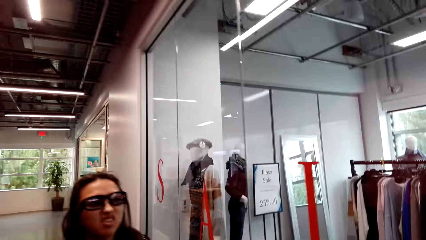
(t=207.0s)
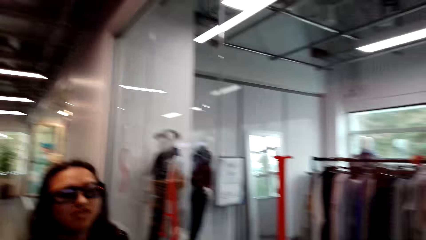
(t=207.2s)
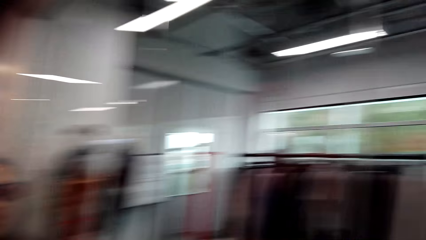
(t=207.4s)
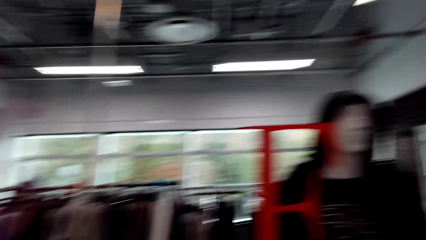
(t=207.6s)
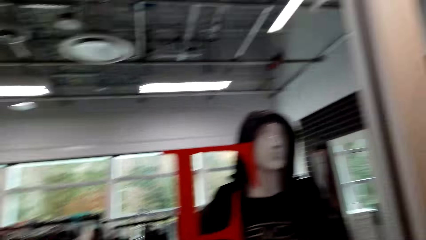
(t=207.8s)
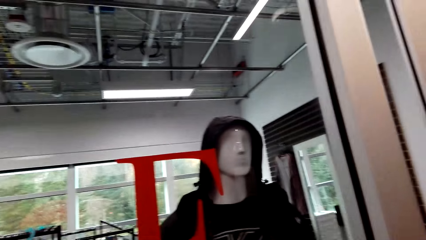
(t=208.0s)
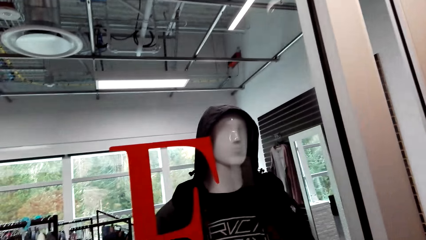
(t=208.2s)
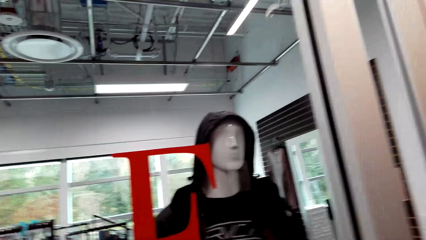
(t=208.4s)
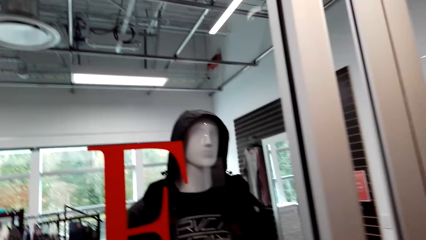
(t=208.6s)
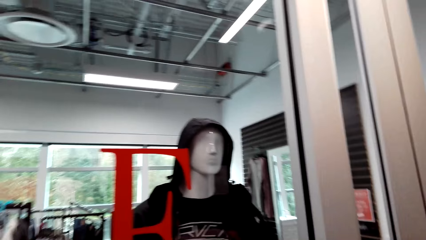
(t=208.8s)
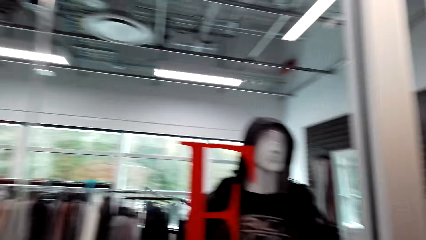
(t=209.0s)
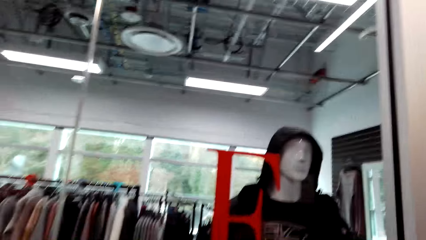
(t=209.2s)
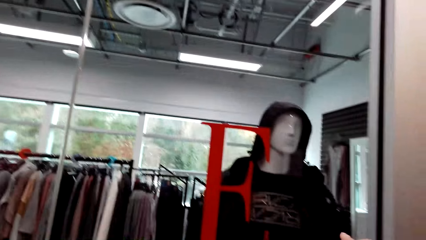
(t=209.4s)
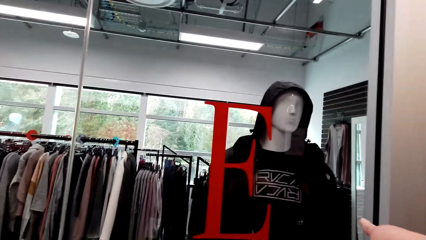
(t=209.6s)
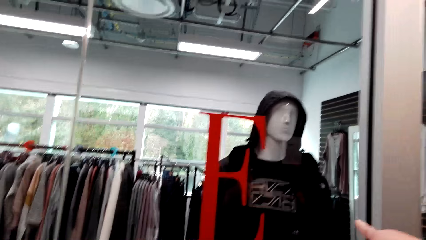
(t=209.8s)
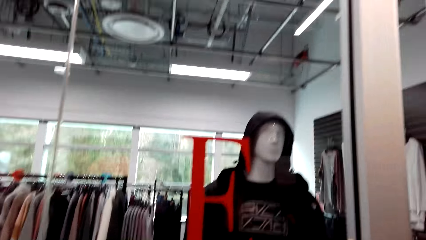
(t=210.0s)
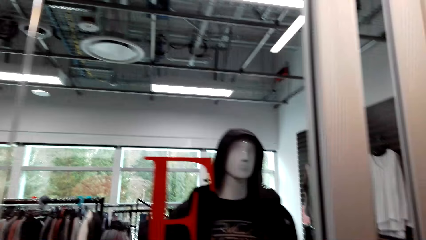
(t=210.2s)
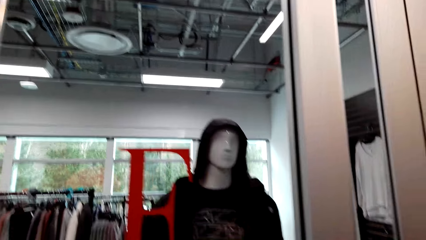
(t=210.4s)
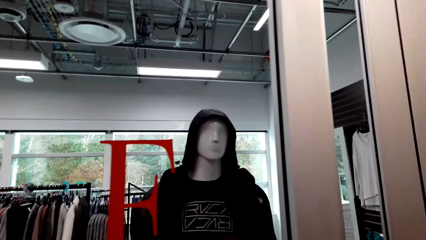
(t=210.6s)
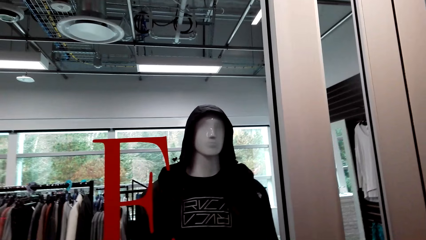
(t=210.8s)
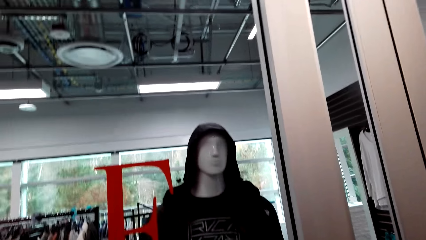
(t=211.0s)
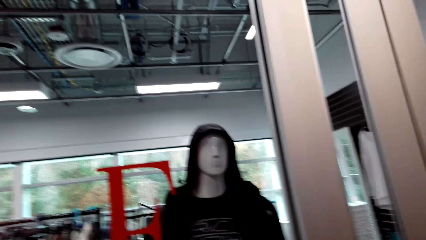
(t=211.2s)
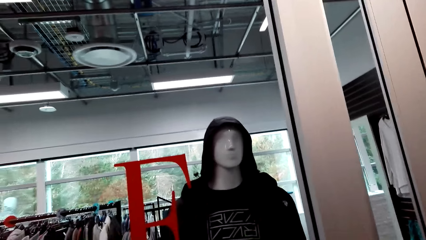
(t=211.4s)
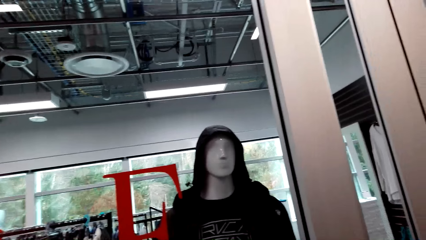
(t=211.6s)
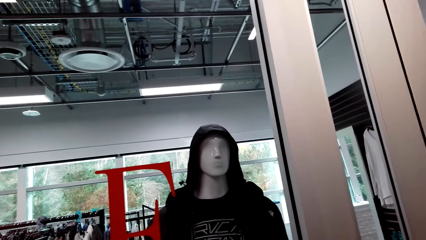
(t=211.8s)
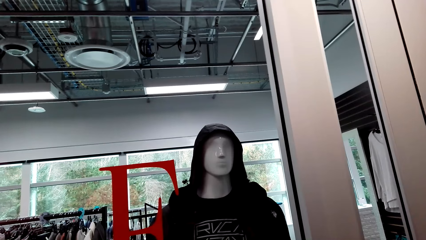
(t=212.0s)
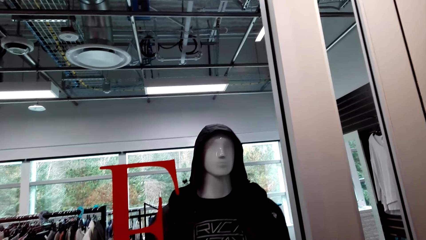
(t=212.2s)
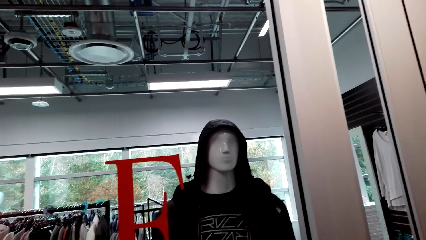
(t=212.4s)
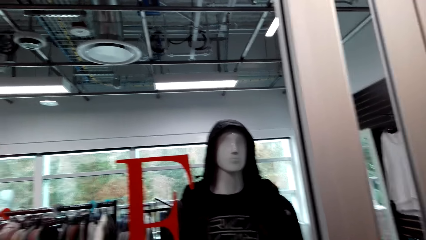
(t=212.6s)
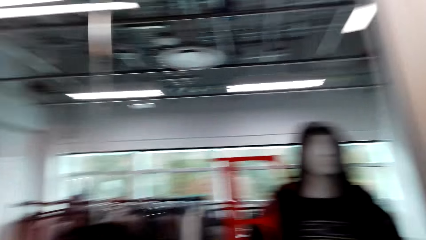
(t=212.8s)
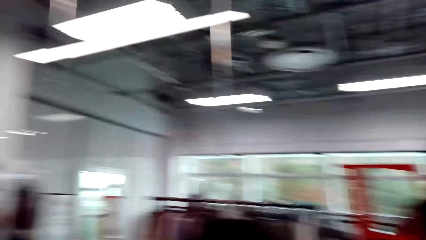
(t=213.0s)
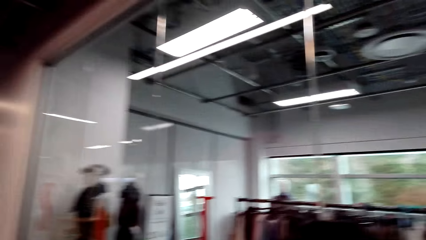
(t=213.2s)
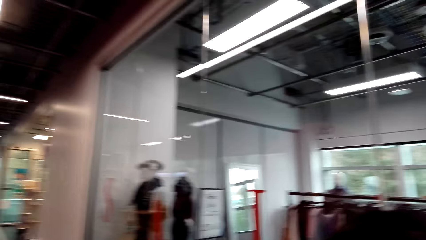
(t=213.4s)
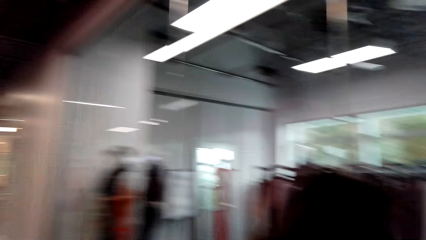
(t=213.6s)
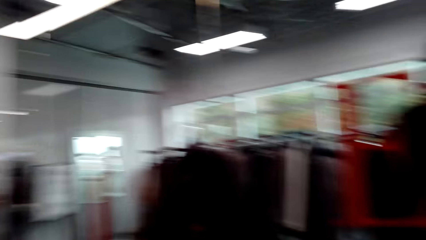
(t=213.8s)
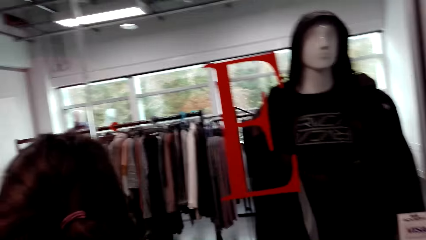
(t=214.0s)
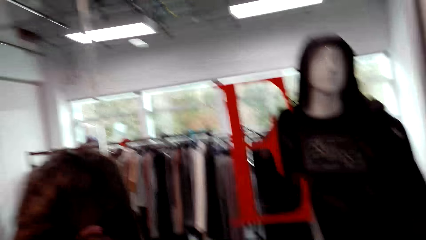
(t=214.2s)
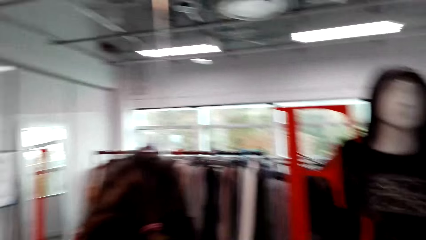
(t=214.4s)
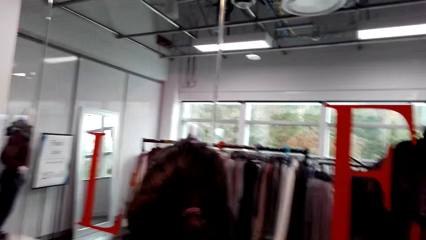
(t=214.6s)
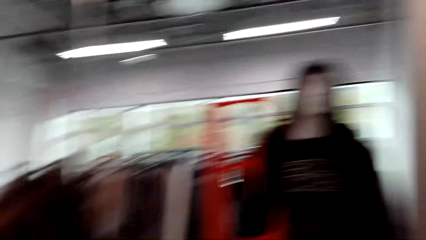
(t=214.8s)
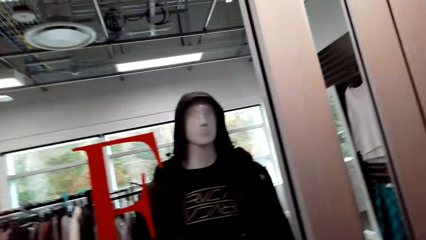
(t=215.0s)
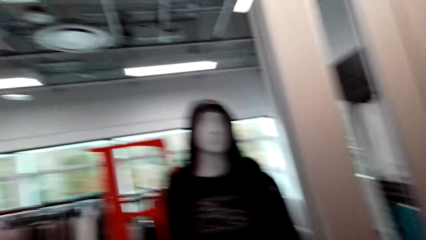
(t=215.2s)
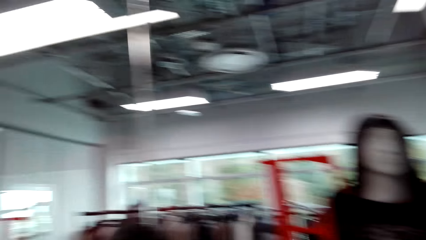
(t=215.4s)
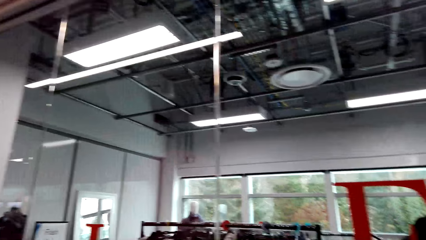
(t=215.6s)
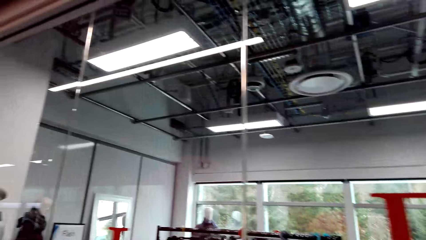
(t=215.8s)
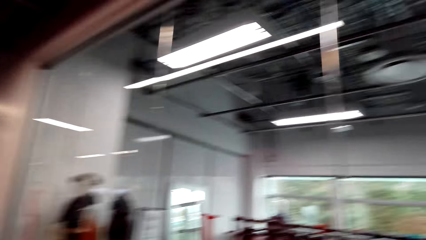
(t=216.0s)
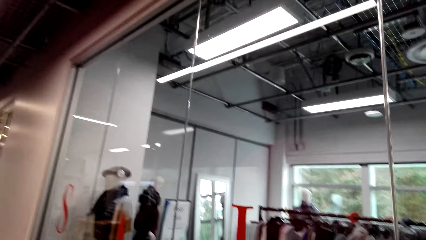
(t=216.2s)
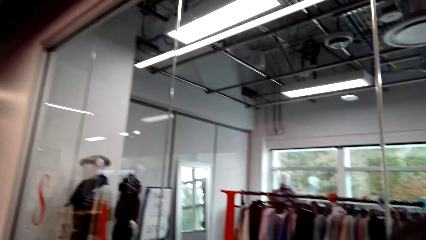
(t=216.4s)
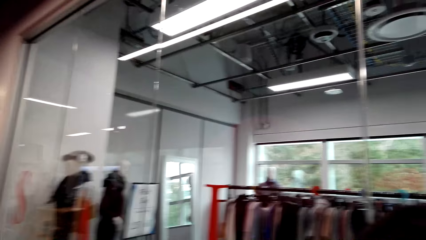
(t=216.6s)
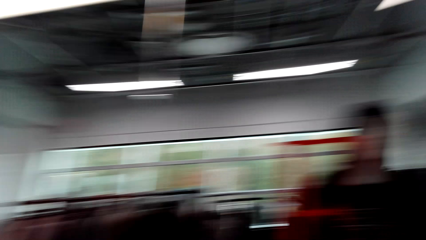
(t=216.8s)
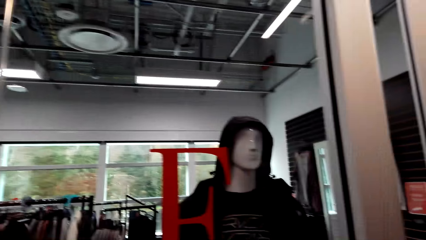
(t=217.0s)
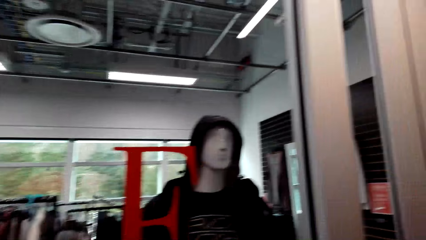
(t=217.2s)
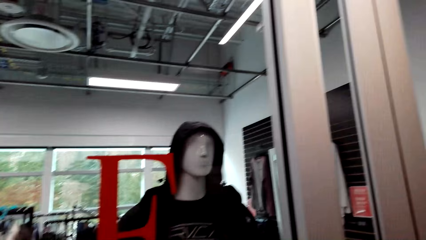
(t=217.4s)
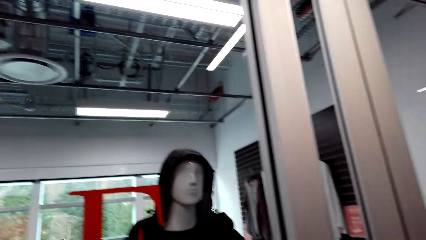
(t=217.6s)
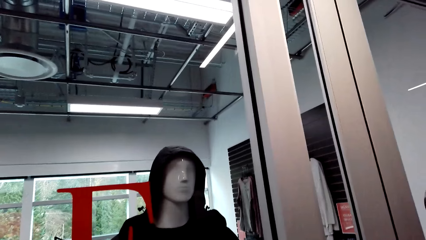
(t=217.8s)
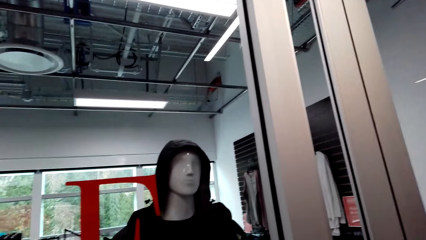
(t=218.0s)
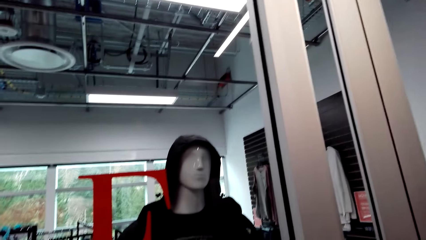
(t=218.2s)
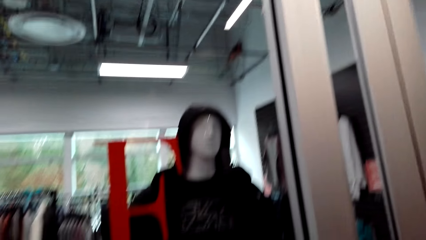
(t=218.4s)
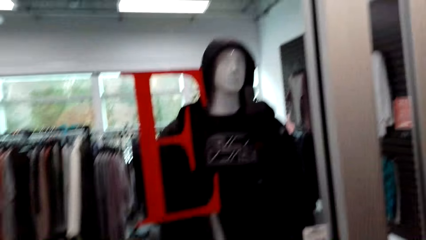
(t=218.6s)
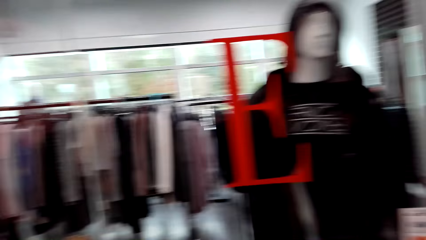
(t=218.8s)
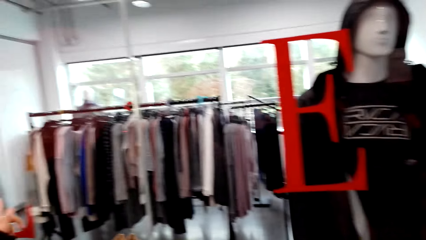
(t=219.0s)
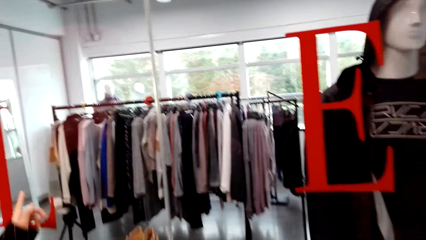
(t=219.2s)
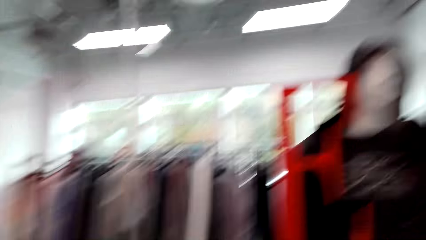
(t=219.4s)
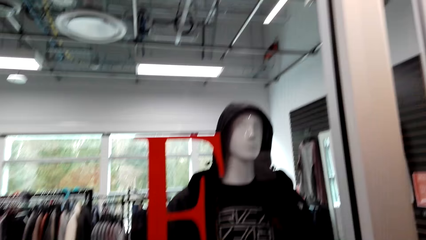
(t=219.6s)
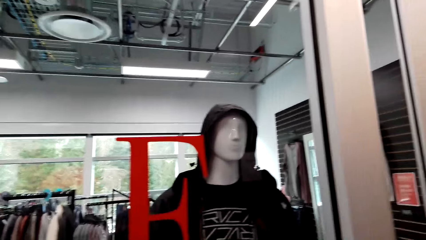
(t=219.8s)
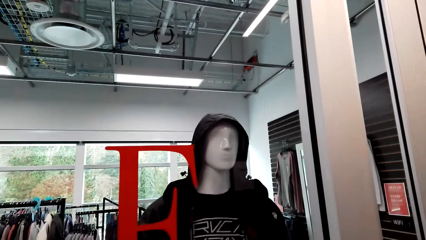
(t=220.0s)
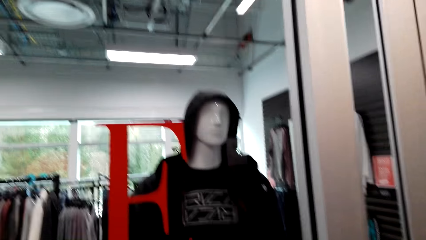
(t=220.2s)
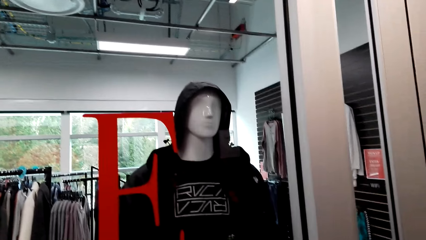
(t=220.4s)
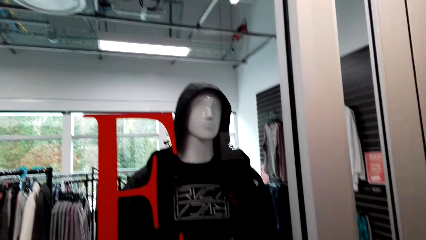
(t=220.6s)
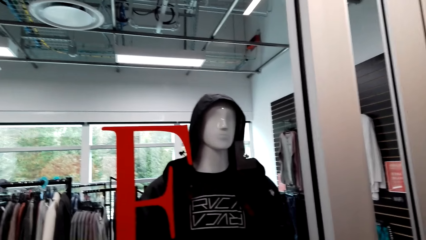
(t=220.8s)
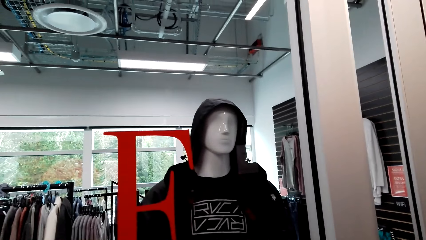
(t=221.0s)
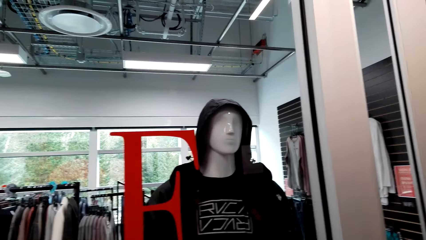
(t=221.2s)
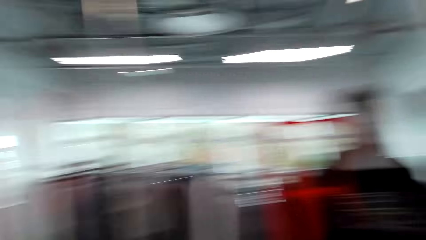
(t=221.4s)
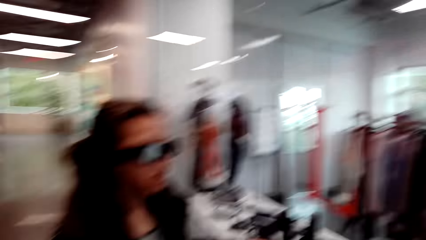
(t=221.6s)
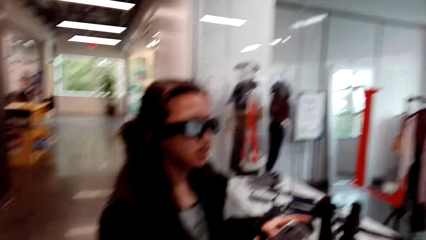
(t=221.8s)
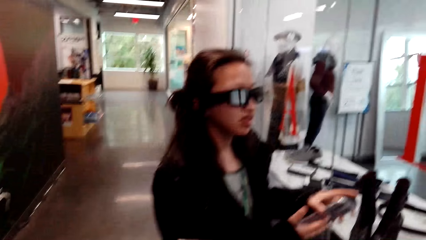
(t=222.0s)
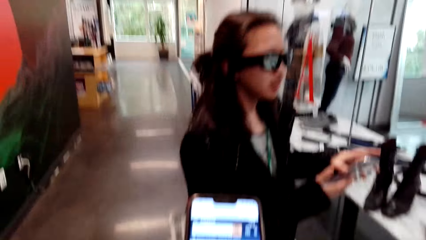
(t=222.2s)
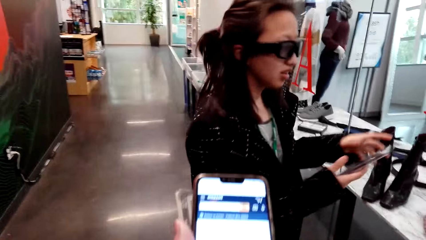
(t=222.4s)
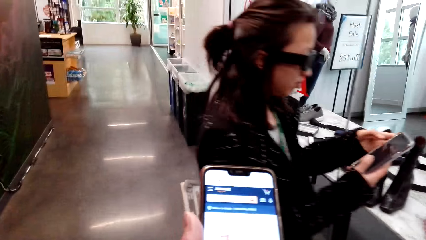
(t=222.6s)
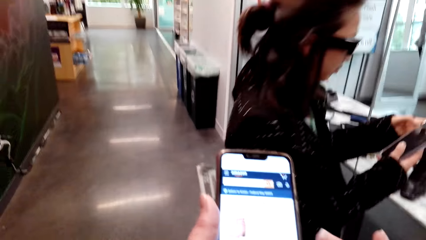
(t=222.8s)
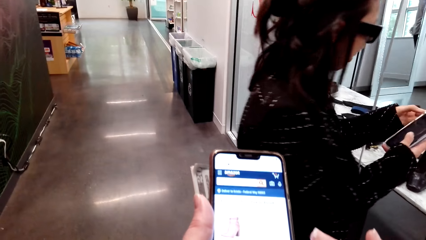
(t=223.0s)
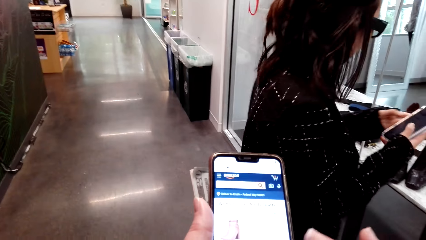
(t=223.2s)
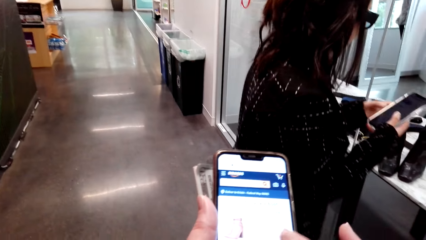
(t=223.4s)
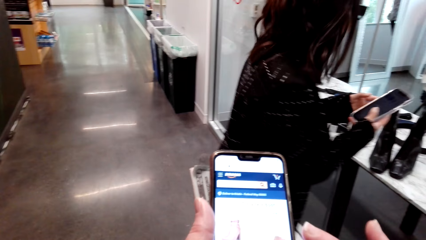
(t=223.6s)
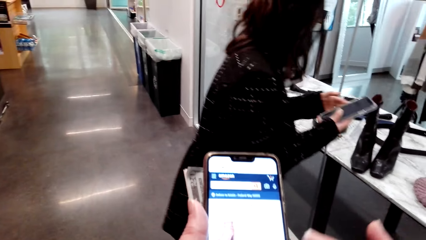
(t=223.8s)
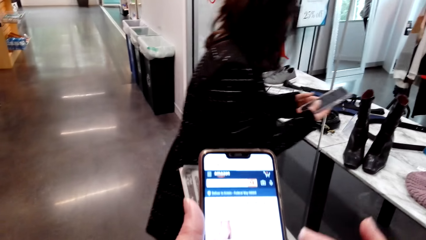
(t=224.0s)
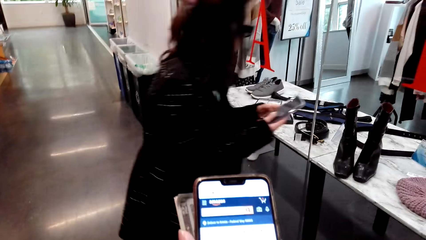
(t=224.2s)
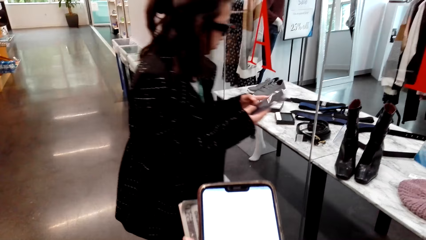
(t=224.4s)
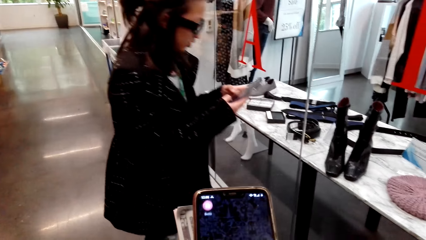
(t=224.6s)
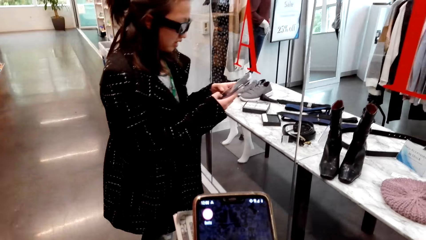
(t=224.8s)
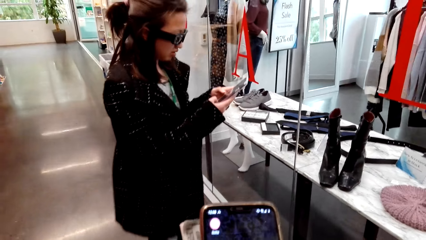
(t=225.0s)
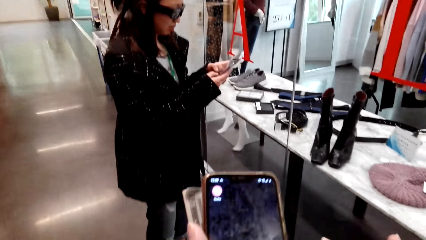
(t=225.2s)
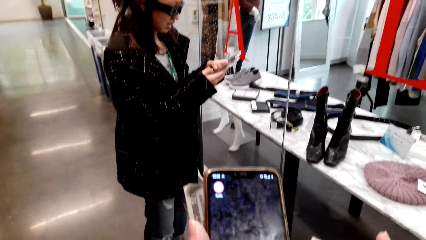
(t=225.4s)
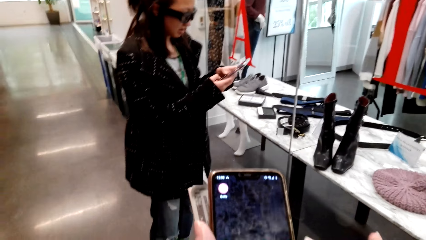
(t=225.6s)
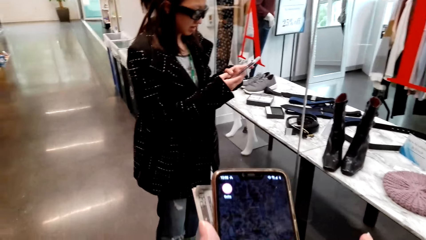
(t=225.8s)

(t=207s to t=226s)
The camera wearer looks at the jacket through the glass. They speak to a woman. The woman speaks to the camera wearer. The camera wearer speaks to the woman. Another woman speaks to the camera wearer. The camera wearer speaks to the other woman. They speak to the first woman. They use the phone along with the first woman.
